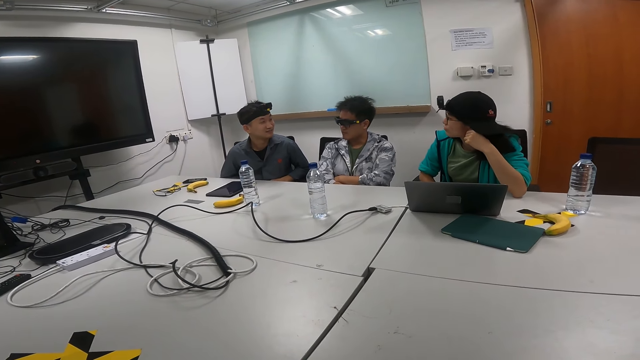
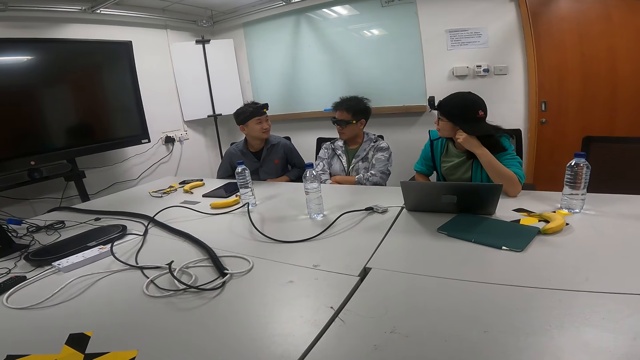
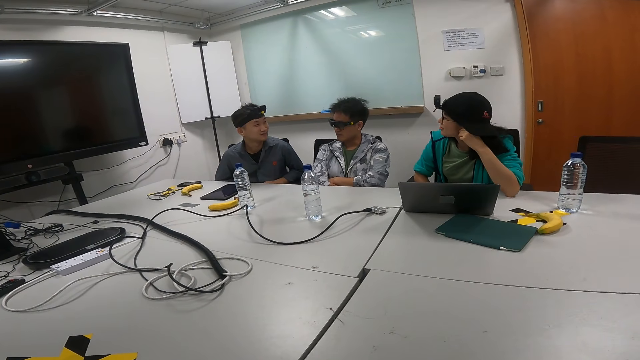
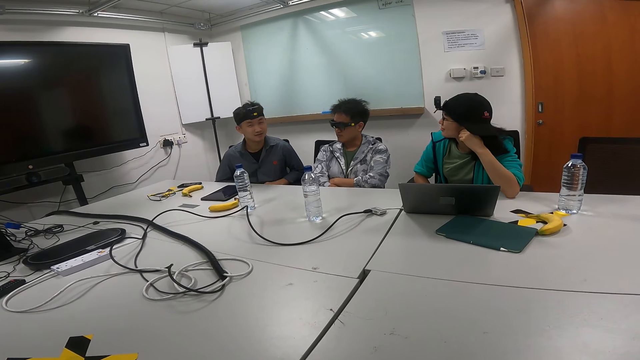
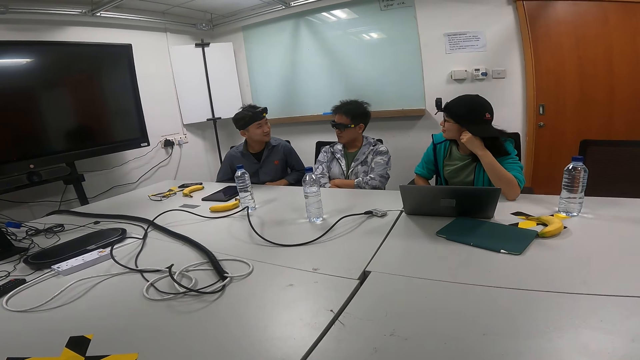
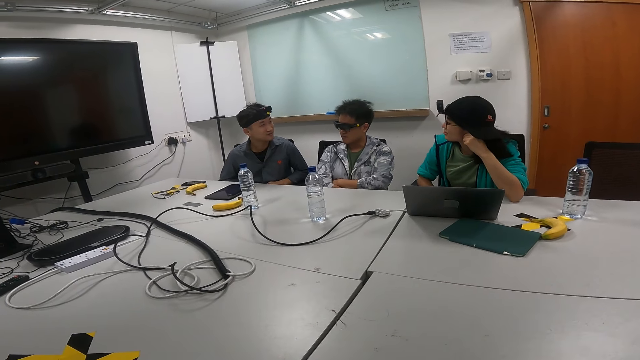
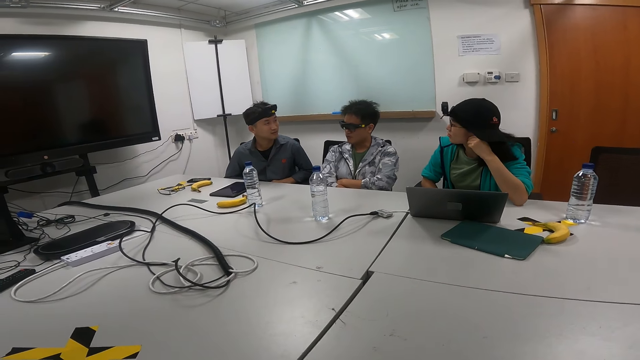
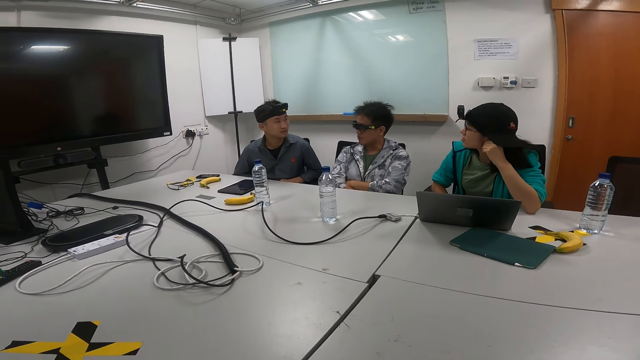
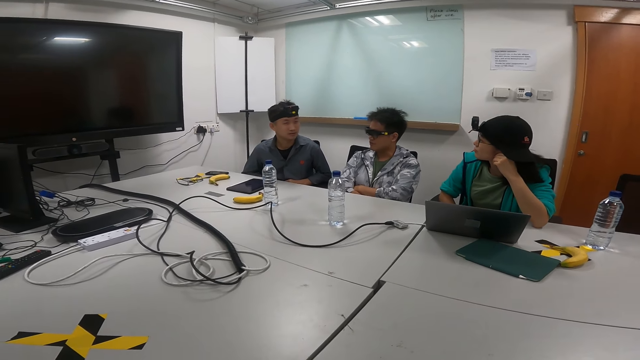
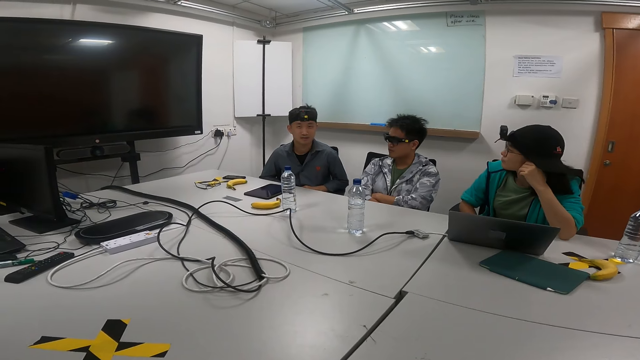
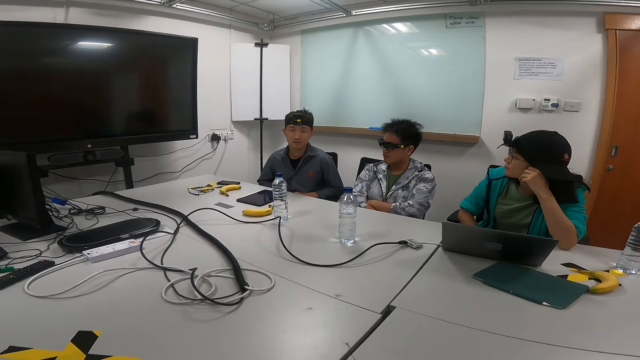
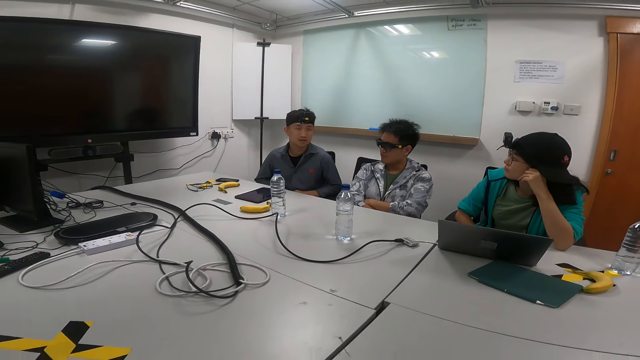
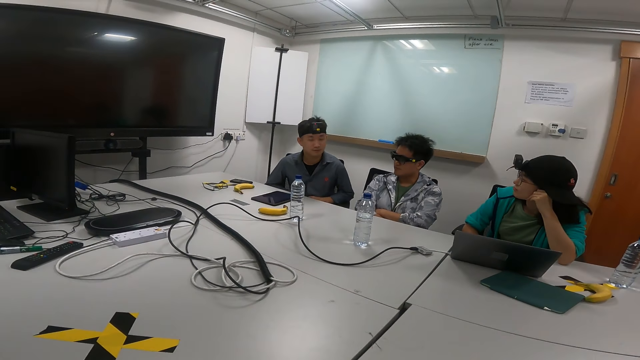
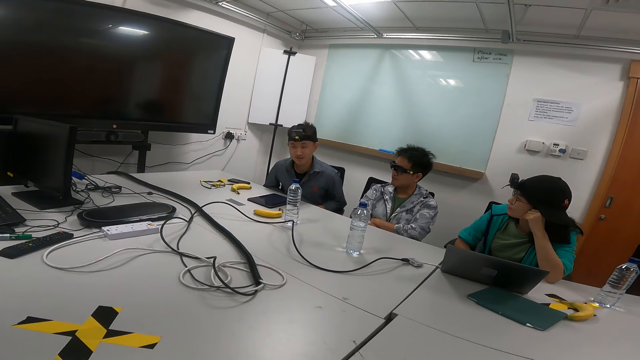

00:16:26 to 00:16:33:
A person talks in the meeting room.

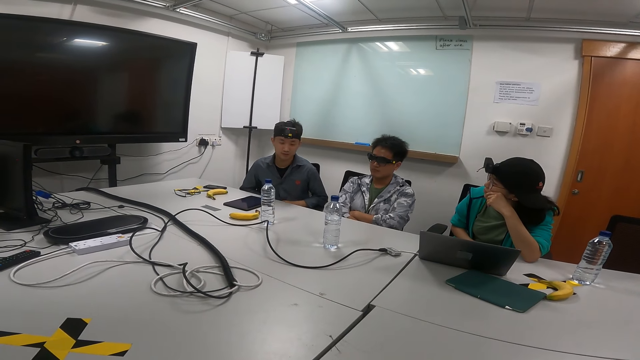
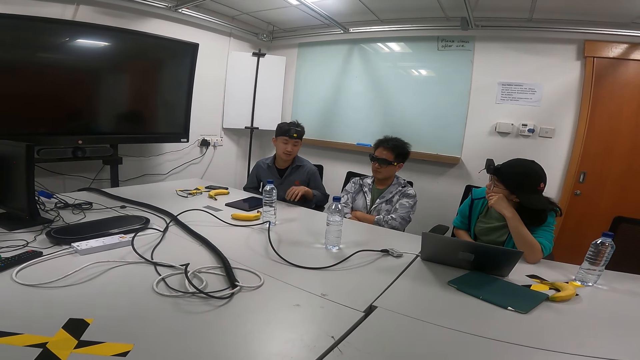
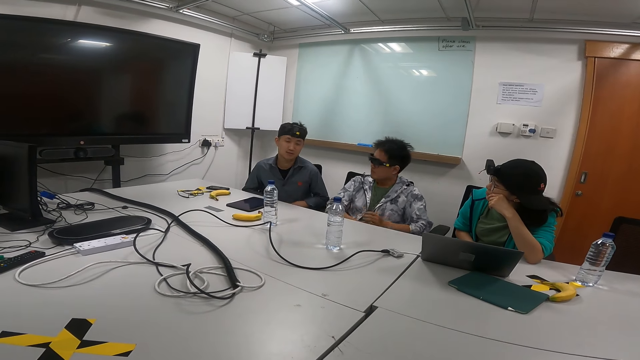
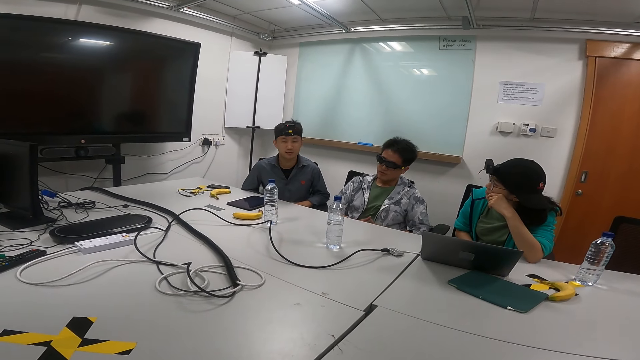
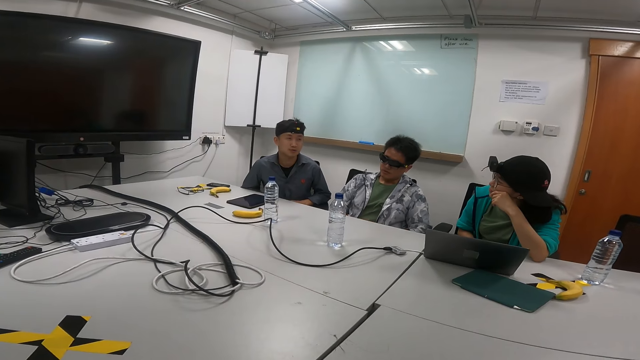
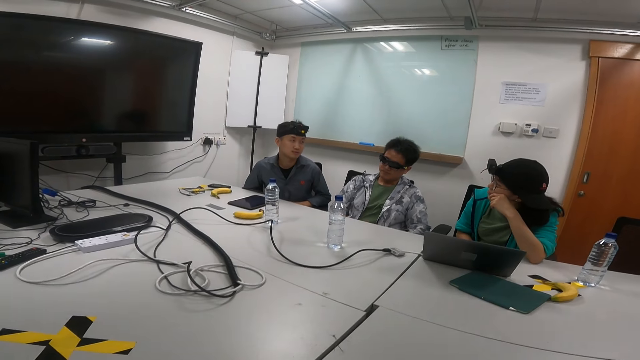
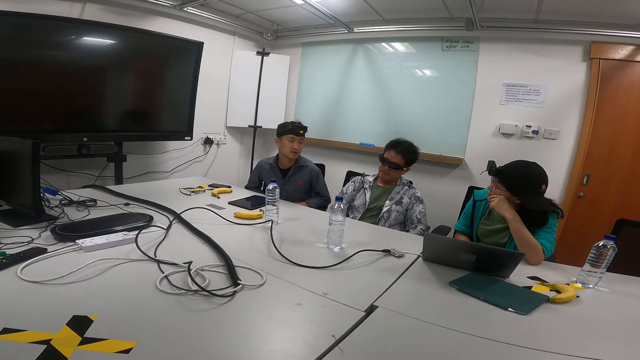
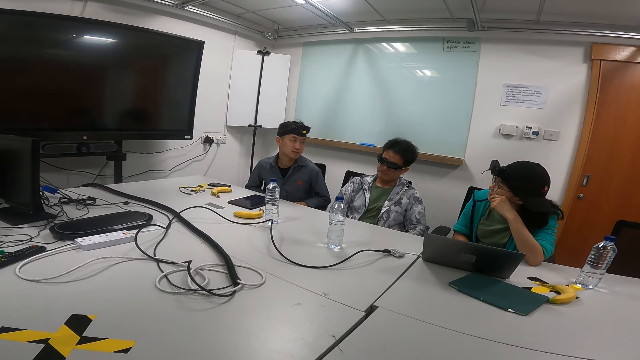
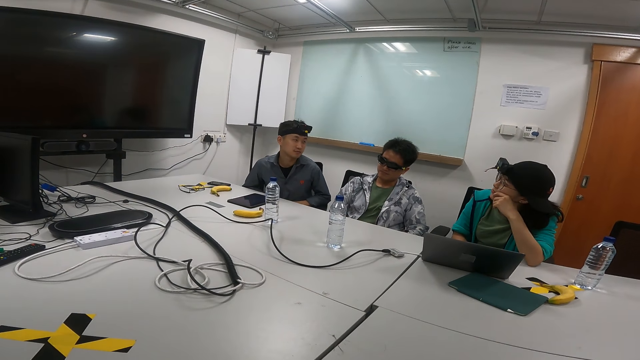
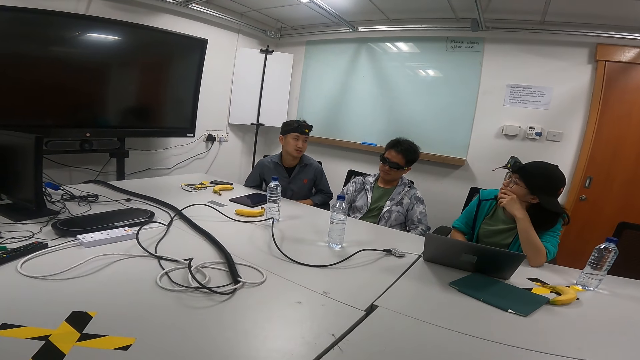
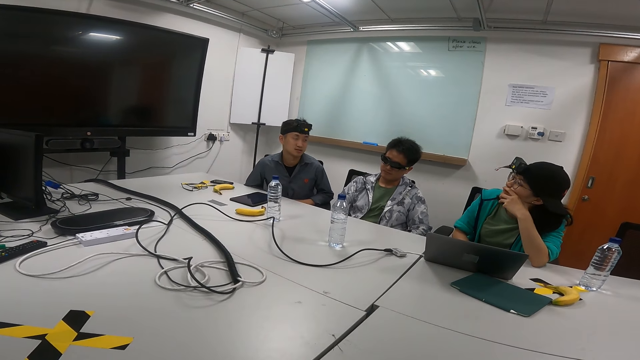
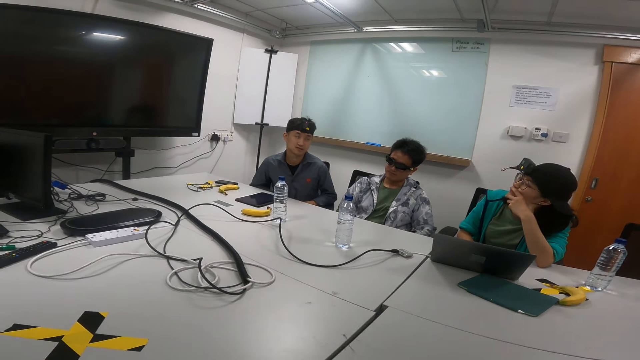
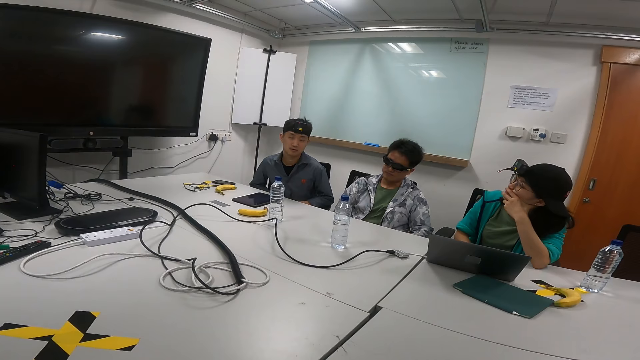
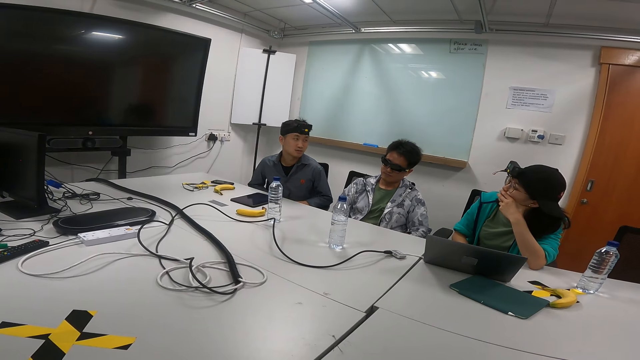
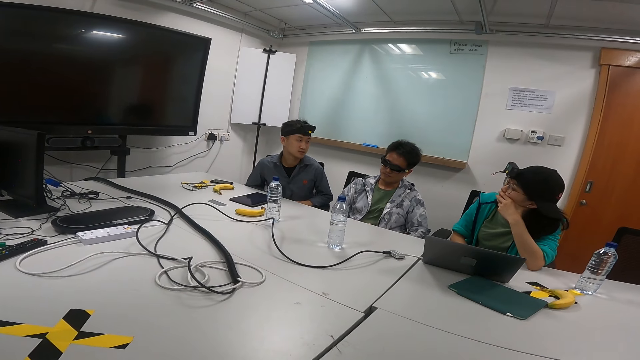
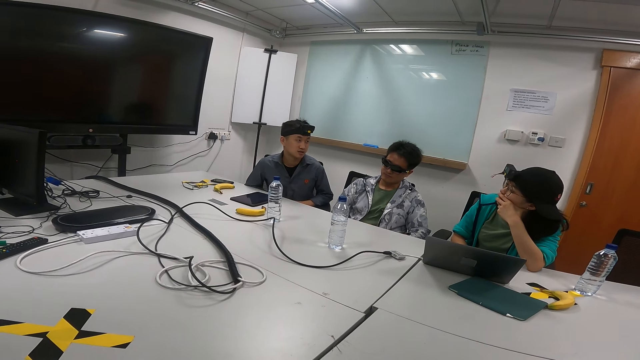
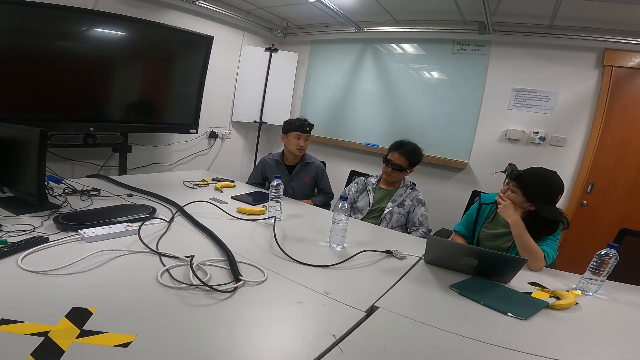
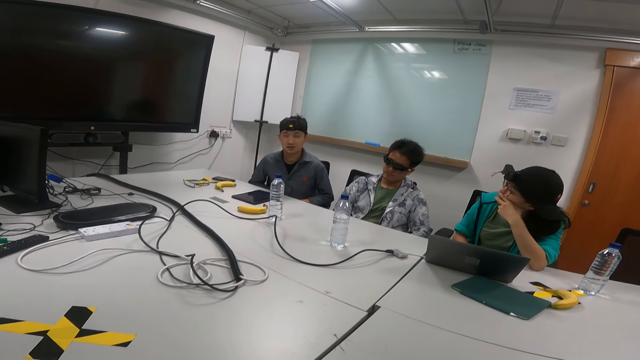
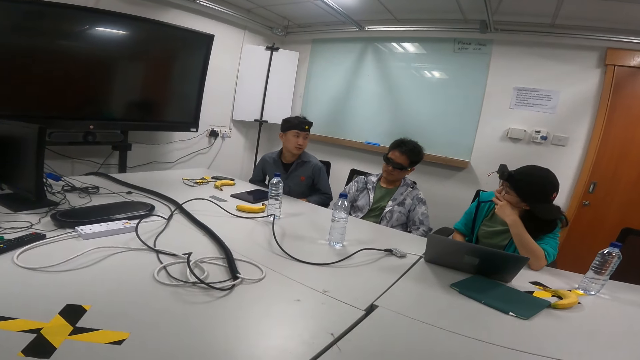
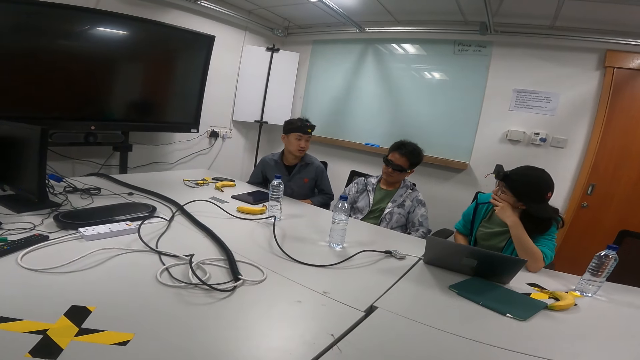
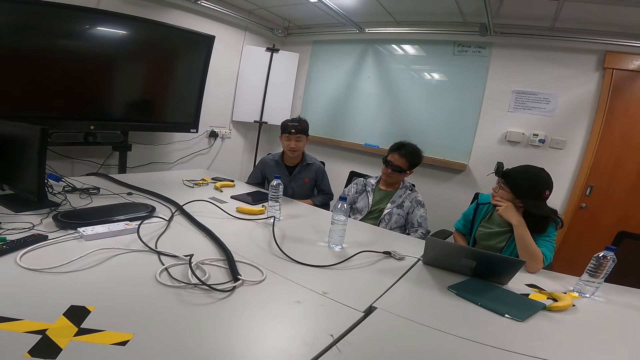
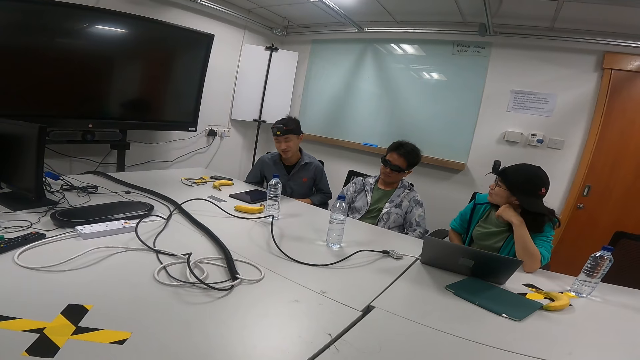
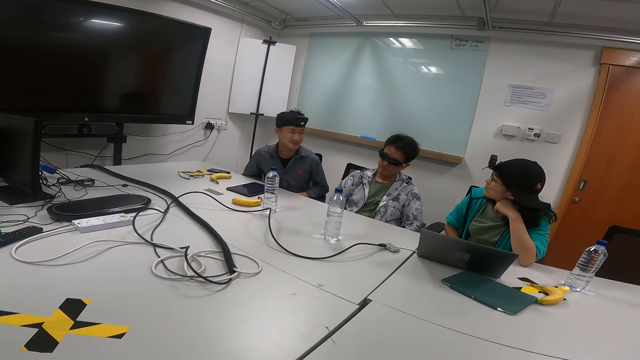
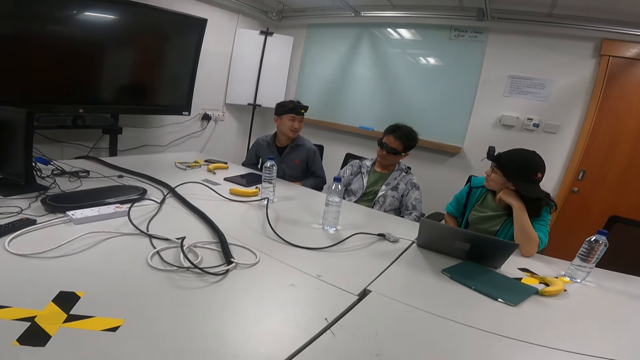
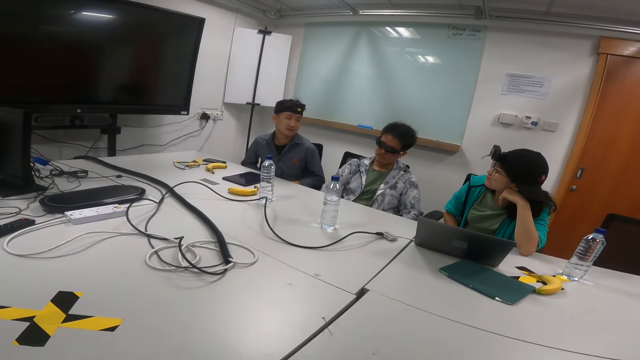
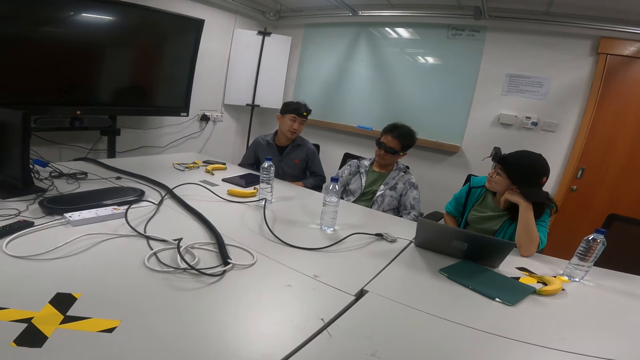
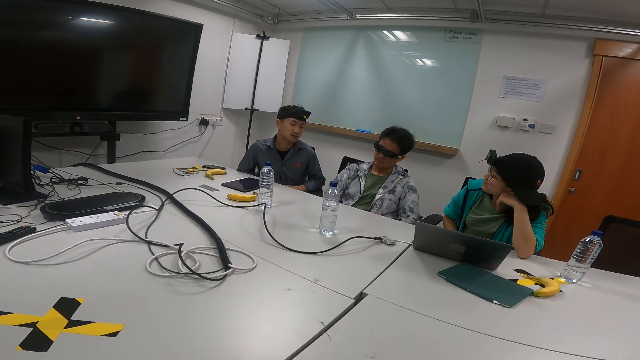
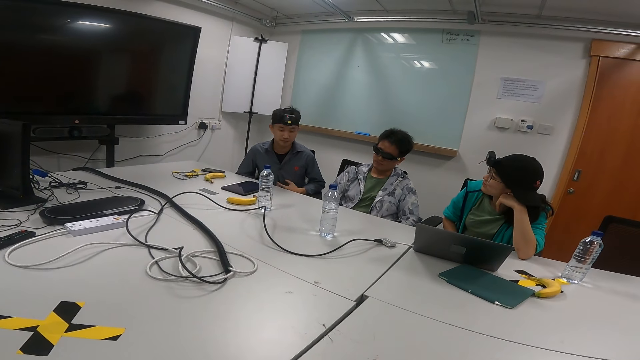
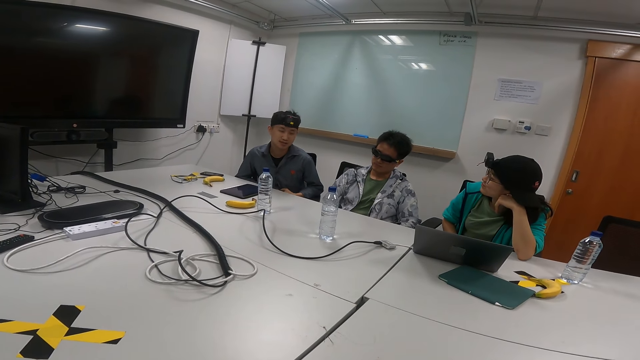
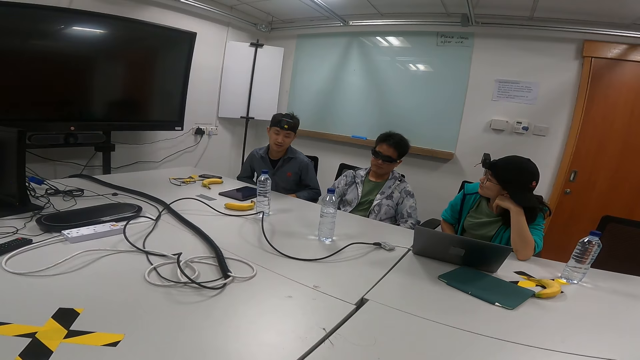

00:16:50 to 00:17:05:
A person moves his right hand while talking.
